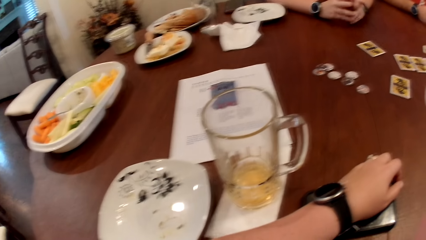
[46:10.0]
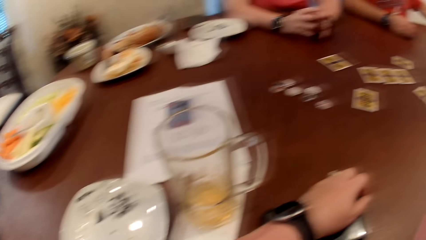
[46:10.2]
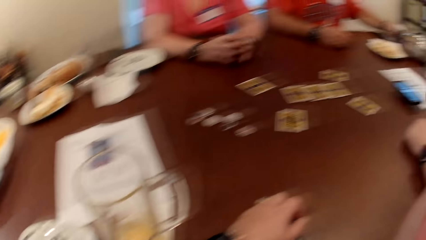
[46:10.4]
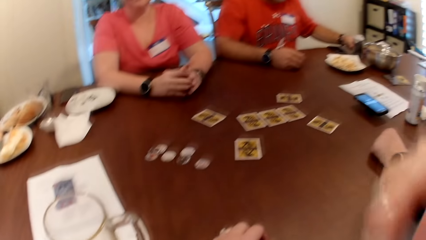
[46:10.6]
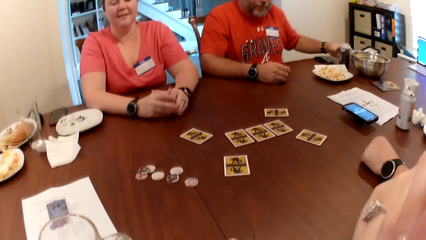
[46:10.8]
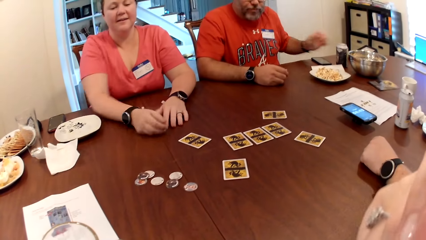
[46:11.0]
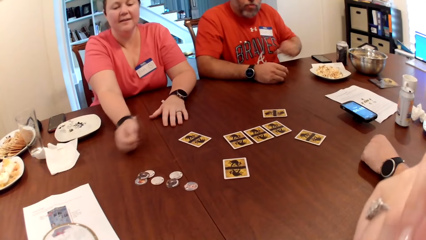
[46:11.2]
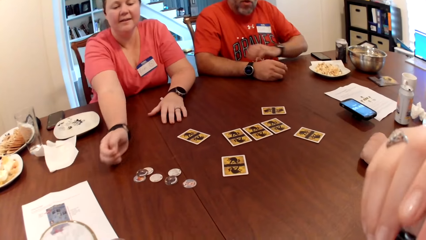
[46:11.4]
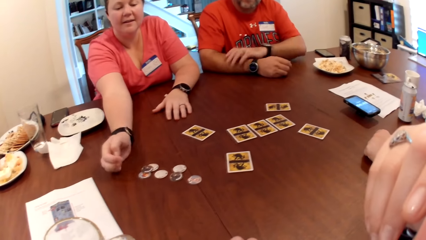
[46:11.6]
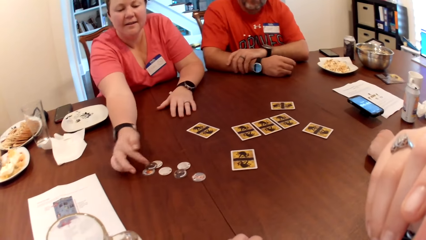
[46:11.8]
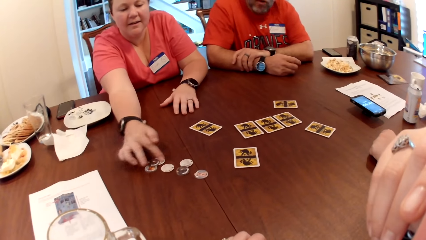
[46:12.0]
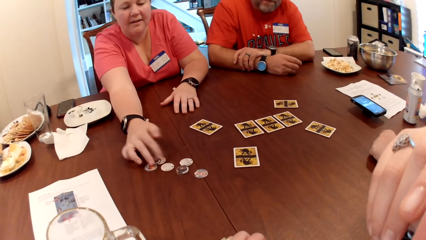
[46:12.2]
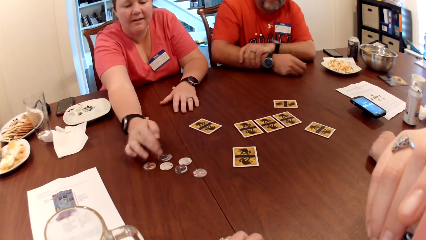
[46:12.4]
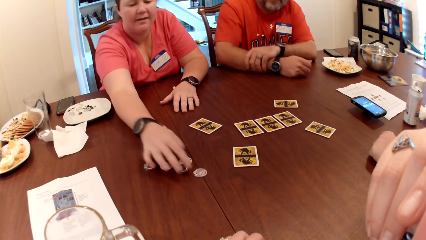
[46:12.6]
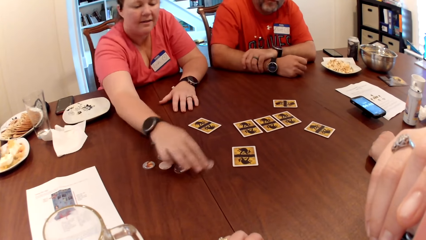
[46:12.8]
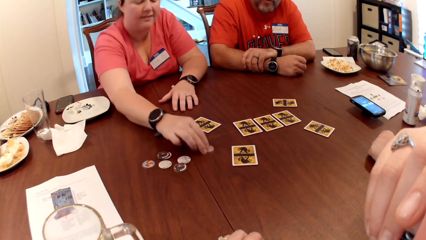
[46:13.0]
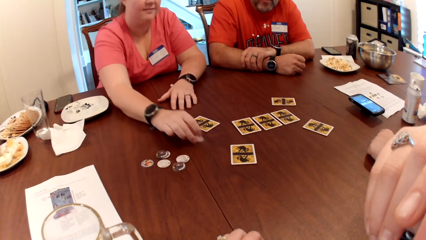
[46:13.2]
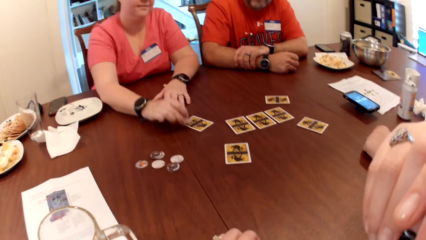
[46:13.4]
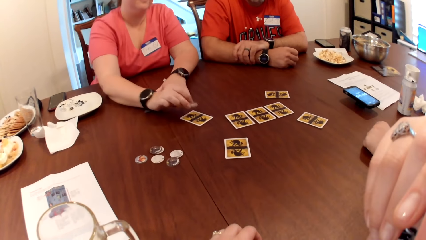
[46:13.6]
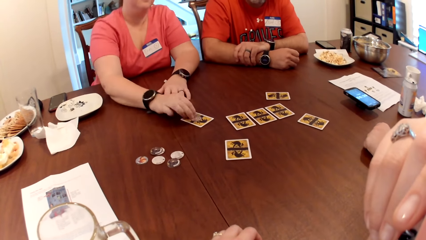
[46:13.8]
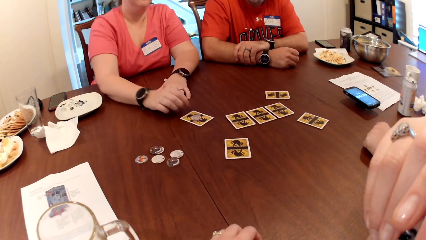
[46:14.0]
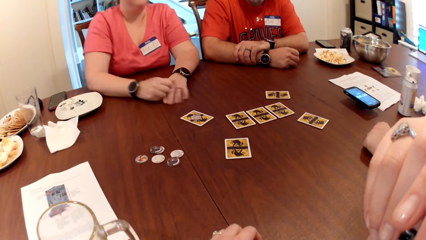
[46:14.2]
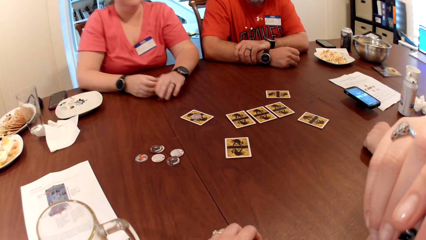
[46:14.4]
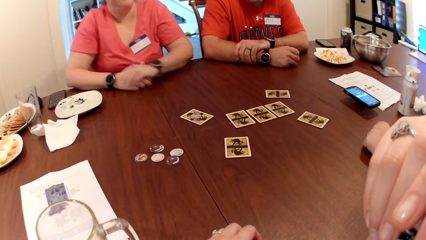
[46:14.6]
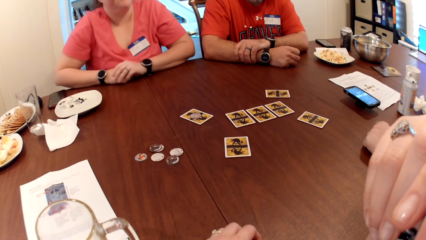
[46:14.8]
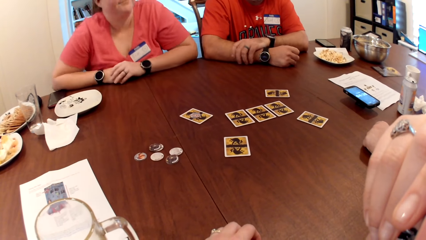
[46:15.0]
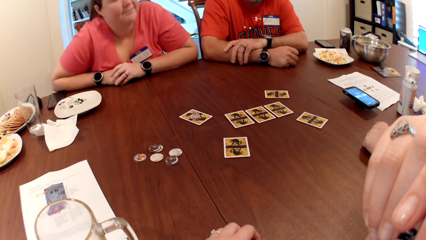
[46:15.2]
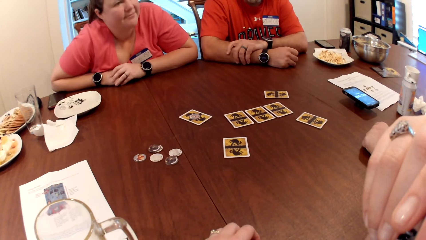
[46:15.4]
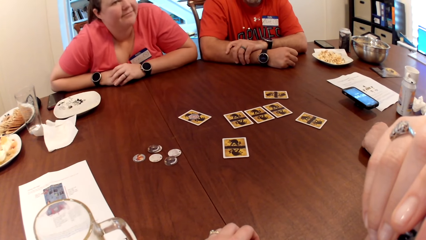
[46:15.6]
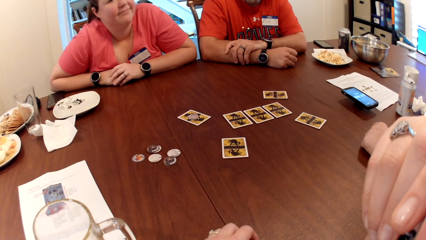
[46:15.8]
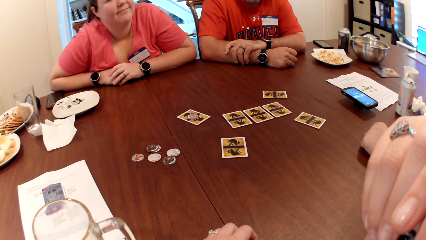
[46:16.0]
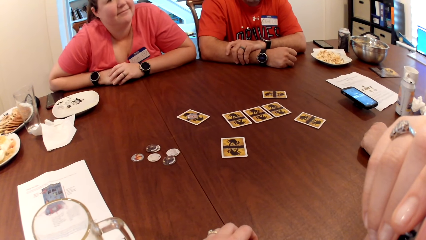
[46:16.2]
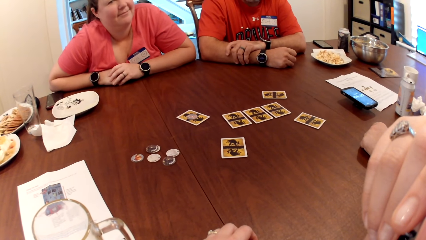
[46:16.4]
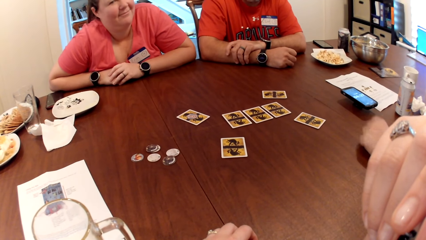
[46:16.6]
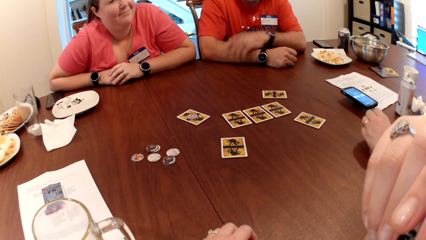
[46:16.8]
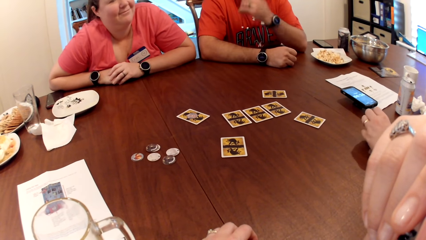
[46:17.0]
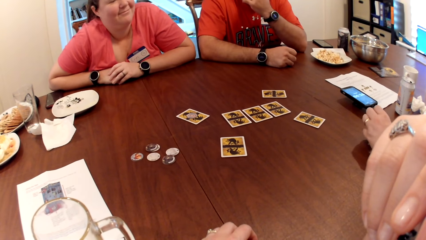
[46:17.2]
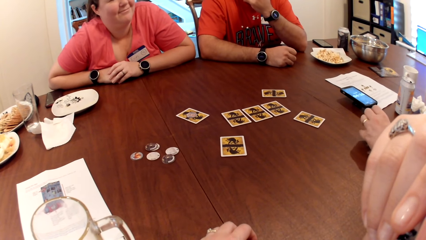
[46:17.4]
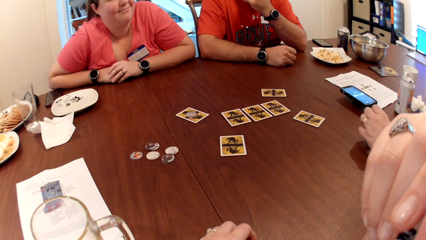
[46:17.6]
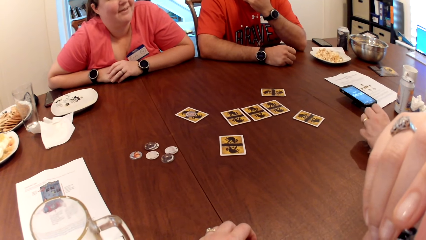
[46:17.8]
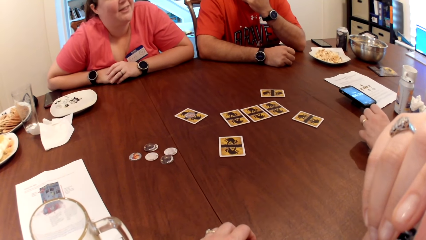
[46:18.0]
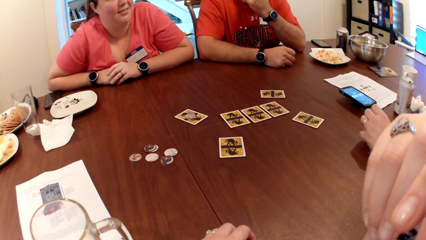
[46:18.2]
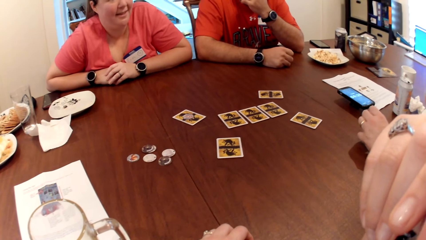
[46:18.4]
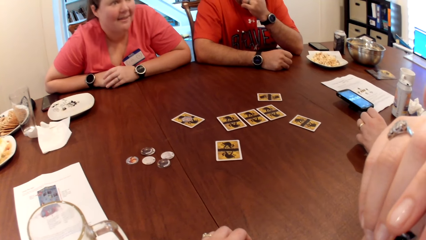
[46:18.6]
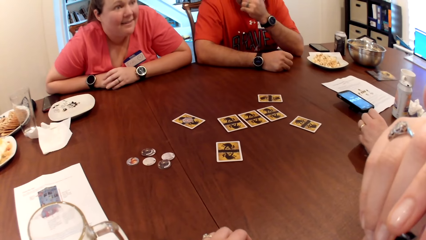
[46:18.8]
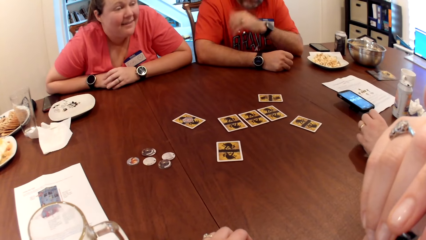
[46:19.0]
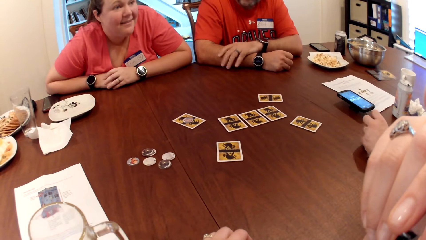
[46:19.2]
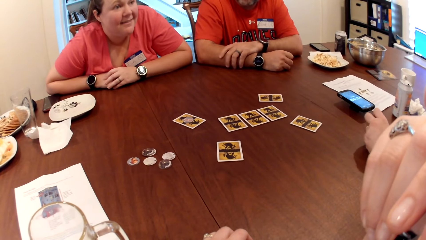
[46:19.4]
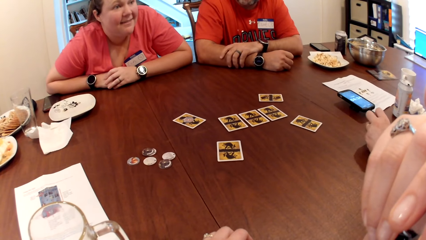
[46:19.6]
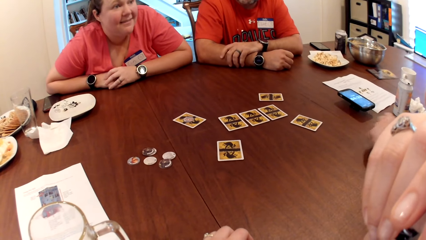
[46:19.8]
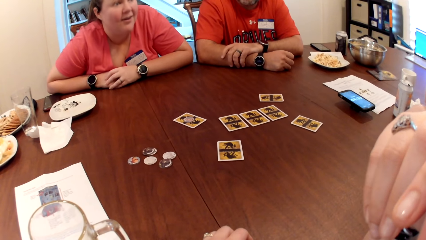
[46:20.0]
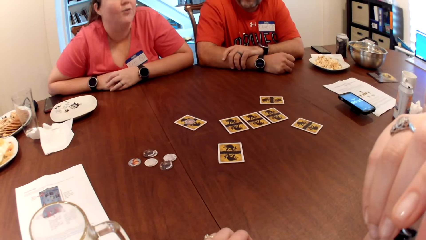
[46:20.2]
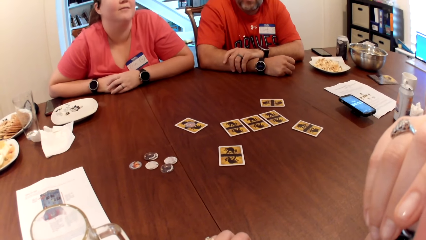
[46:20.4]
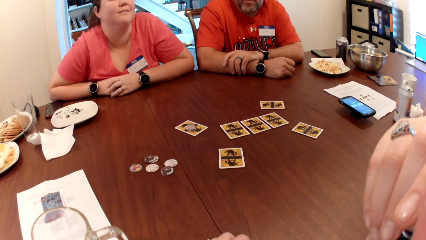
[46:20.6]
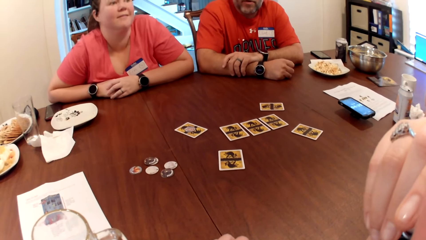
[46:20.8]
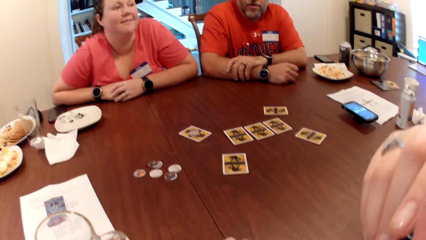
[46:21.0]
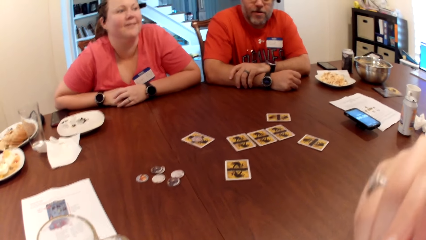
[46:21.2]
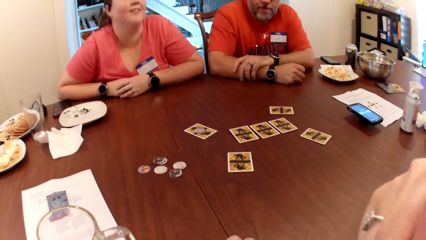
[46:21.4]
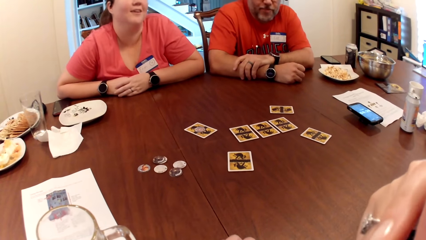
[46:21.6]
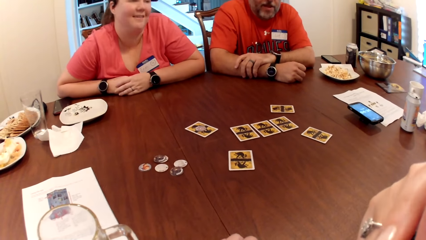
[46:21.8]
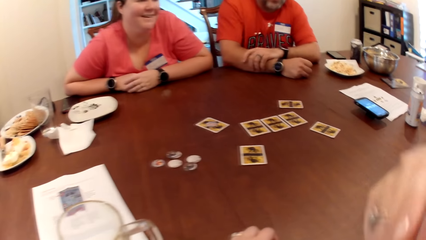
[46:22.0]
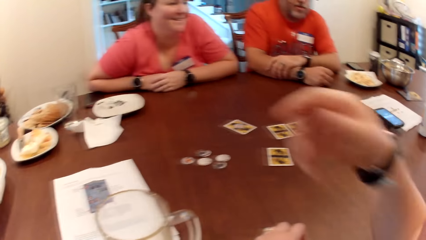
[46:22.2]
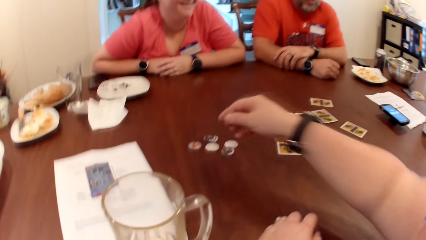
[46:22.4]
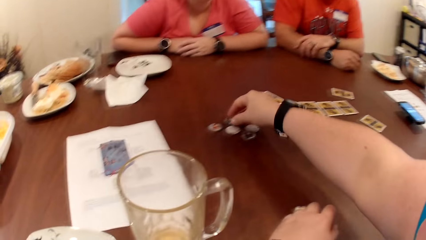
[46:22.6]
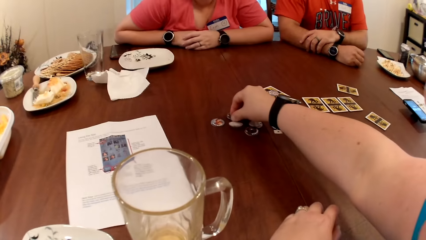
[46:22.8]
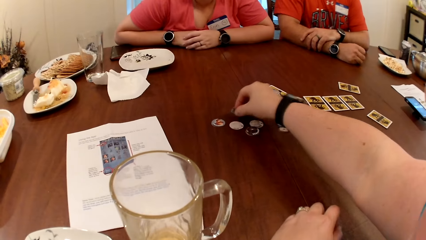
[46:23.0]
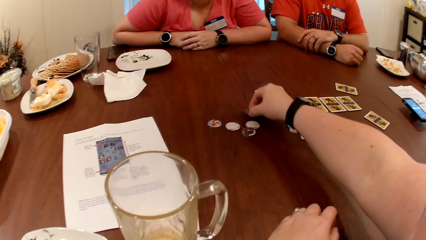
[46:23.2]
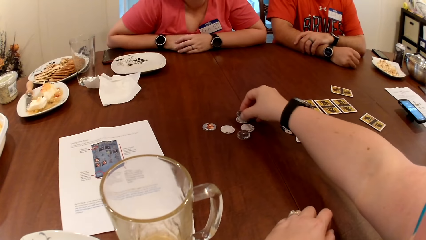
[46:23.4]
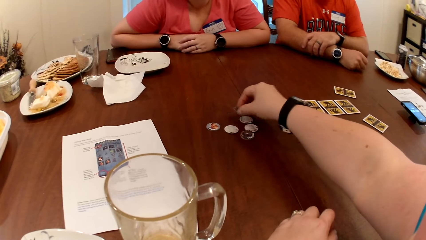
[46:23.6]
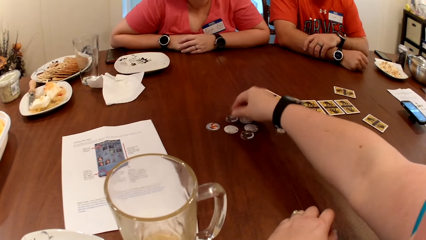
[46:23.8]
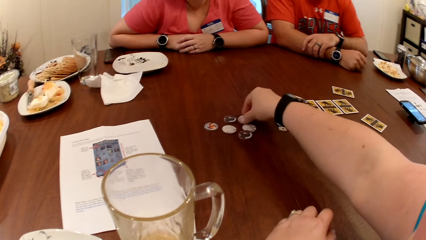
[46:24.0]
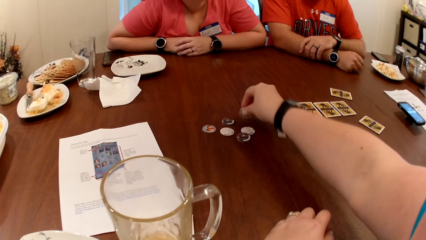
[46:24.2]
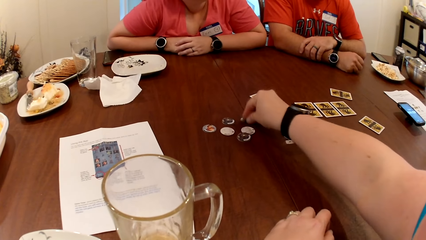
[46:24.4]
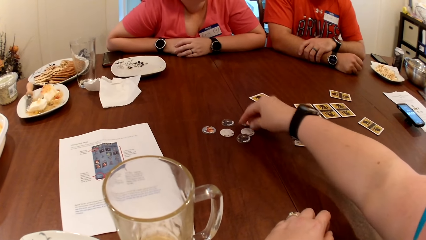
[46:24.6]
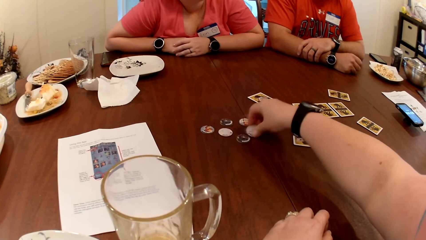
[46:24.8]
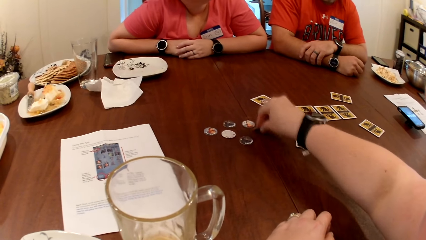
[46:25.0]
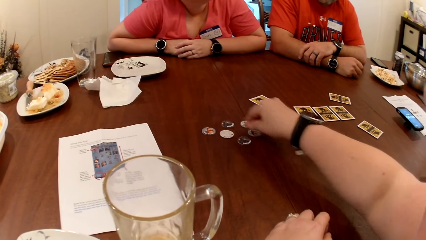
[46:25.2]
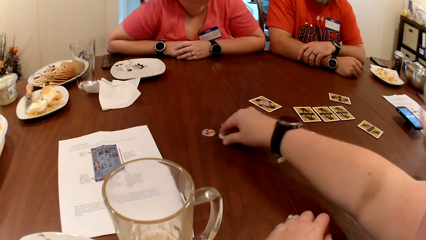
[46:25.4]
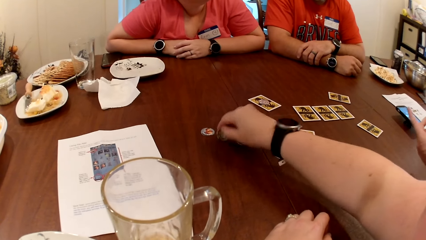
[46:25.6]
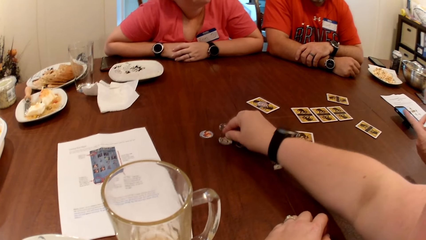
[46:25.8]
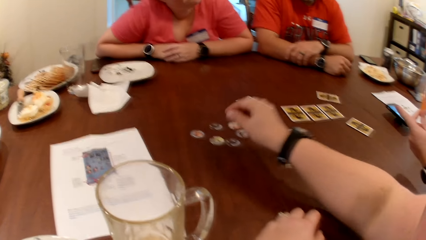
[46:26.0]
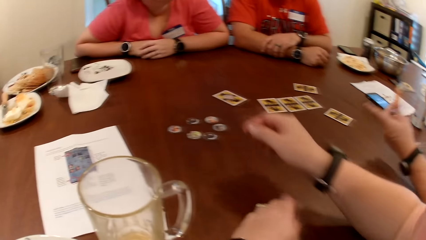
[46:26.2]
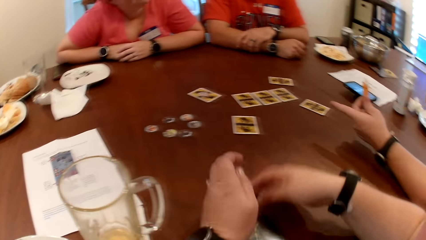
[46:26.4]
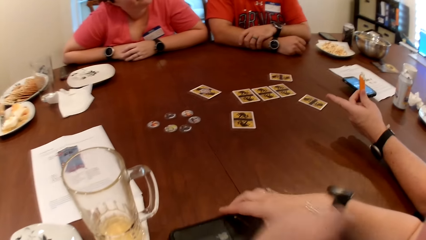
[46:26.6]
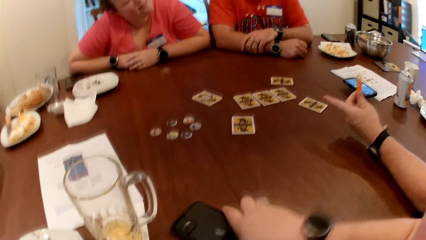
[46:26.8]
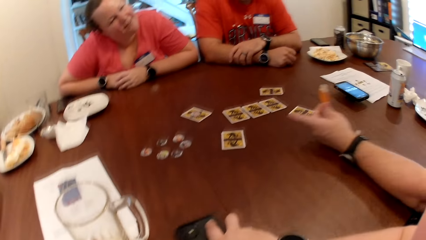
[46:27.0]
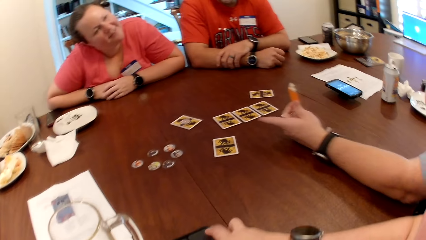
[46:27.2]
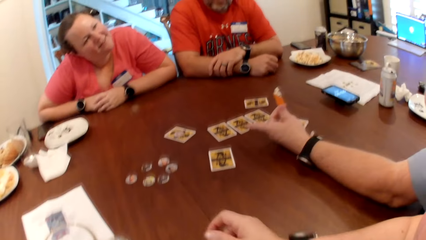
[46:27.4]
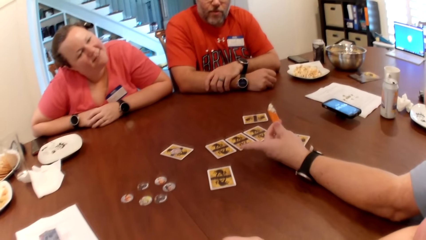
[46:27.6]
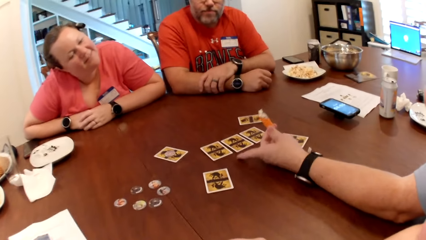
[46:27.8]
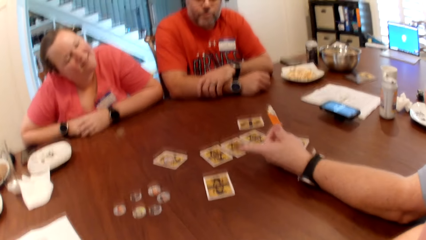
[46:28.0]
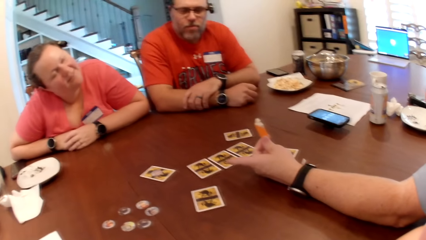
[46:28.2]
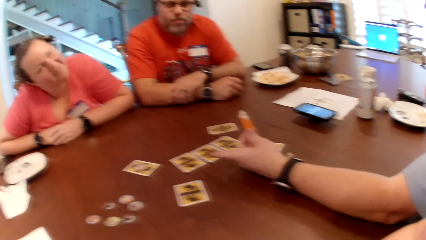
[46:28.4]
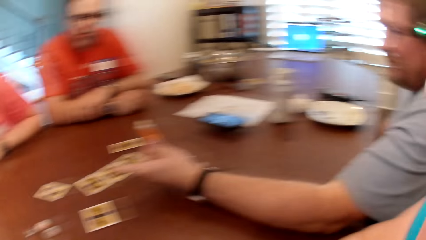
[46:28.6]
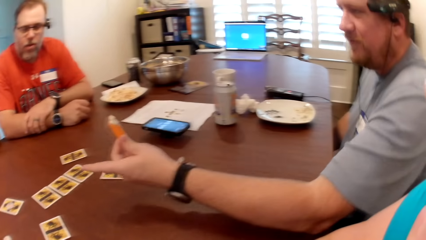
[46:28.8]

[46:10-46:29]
The first man talks to the woman. He drops the can bottle on the table with his left hand. The woman moves a coin or game chip on the table with her right hand. She moves the coin on the table with her right hand again. She picks the coin from the table with her right hand, drops the coin on the card with her right hand and adjusts her sitting. The first man lifts his hand. The other man taps on the table. The woman talks to the other man. The first man places his hand down. The other man withdraws his hand from the table. The camera wearer moves a coin on the table with her right hand and drops the coin on the table with her right hand. She flips a coin on the table with her right hand repeatedly. The other man converses with all. The camera wearer moves the phone on the table. The other man points on the cards.
